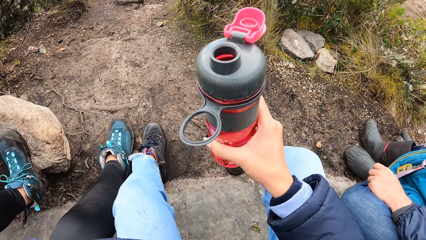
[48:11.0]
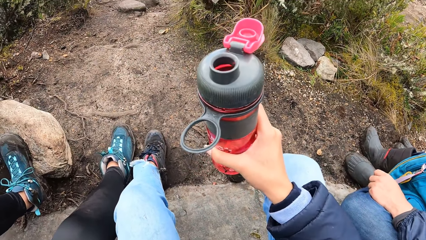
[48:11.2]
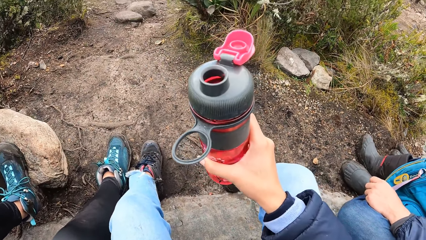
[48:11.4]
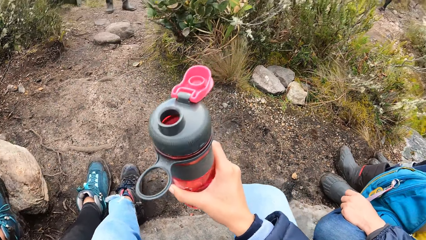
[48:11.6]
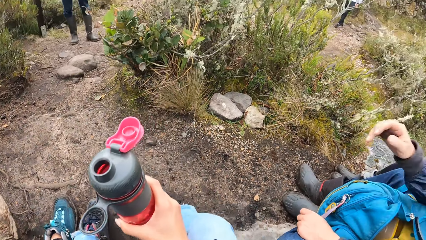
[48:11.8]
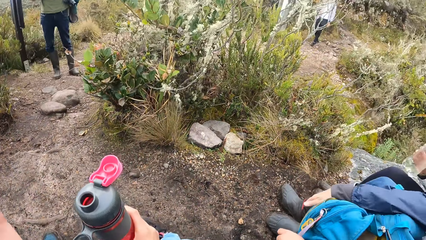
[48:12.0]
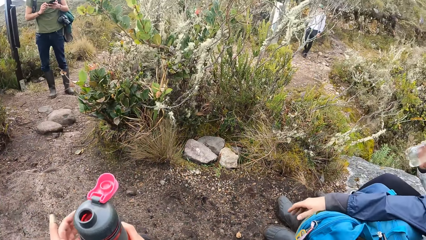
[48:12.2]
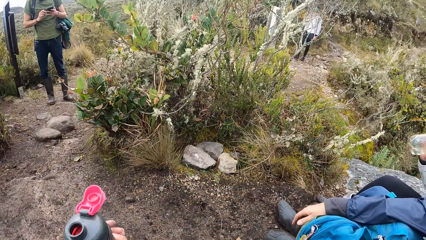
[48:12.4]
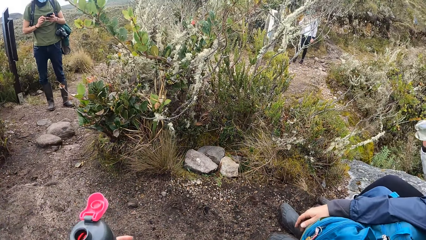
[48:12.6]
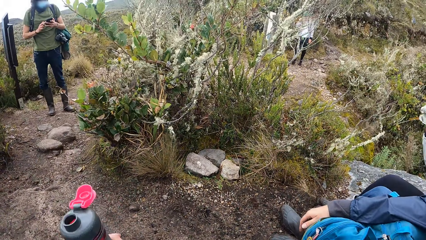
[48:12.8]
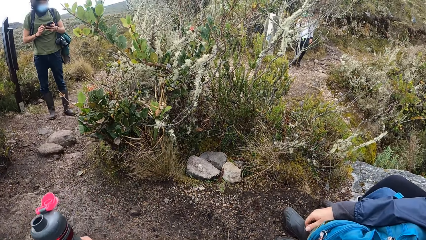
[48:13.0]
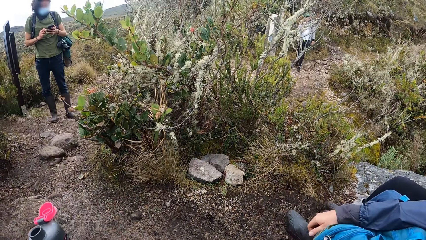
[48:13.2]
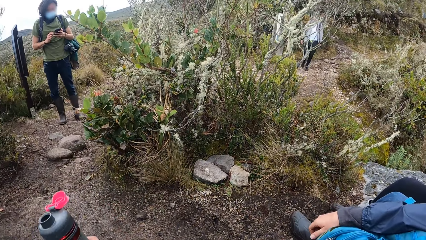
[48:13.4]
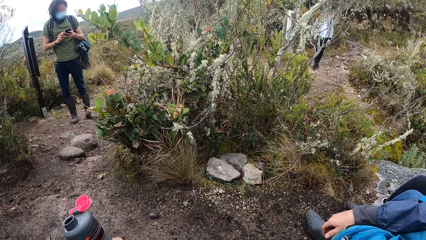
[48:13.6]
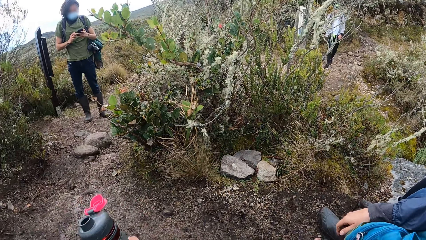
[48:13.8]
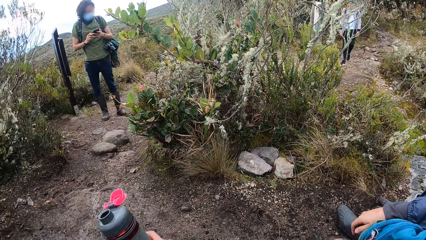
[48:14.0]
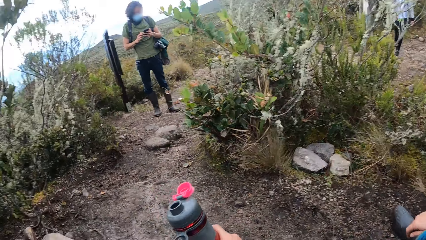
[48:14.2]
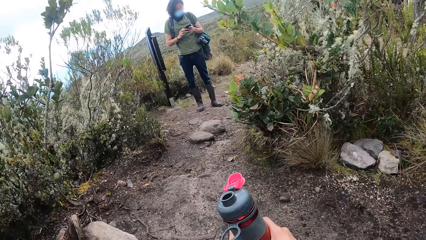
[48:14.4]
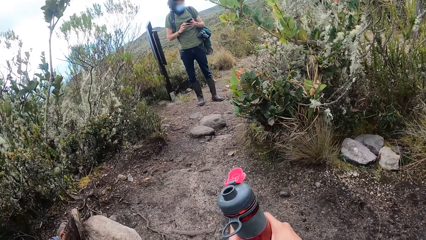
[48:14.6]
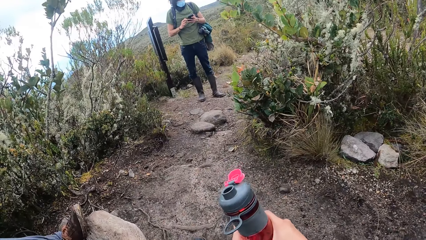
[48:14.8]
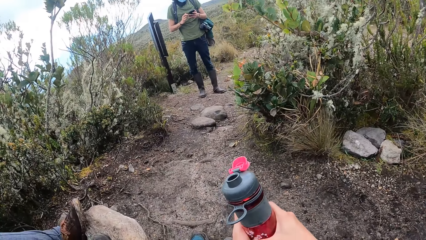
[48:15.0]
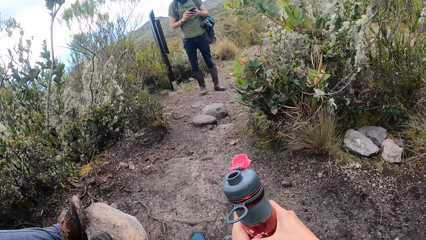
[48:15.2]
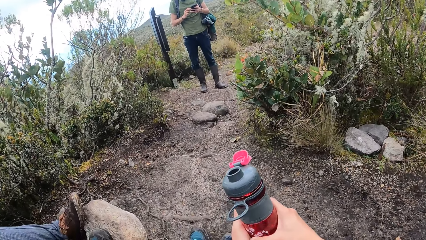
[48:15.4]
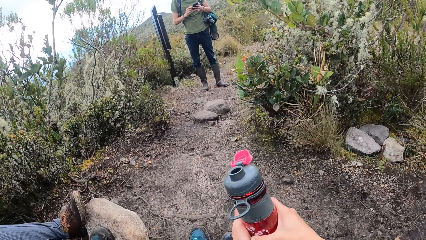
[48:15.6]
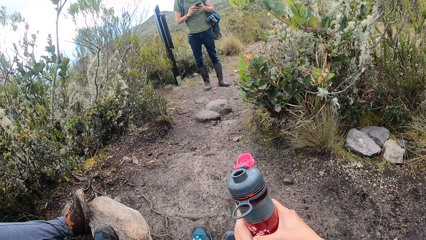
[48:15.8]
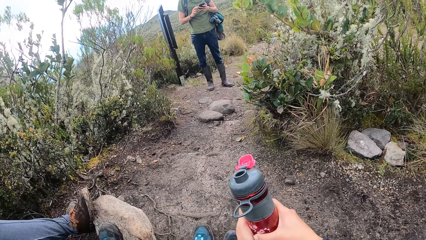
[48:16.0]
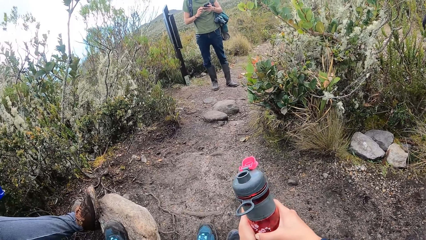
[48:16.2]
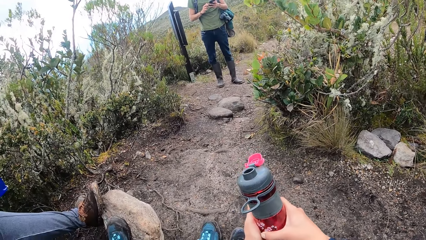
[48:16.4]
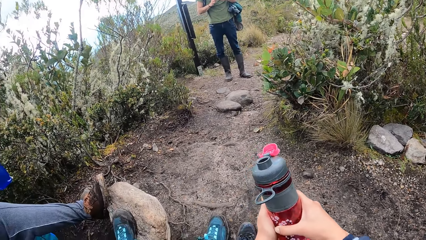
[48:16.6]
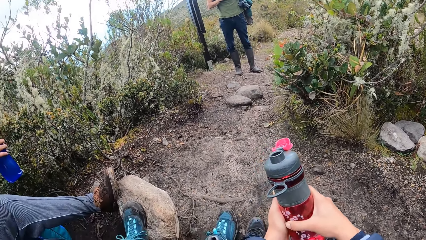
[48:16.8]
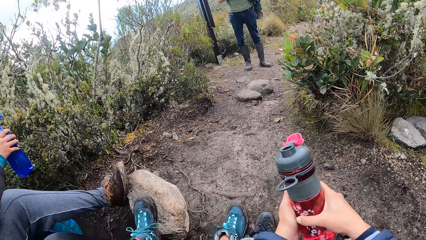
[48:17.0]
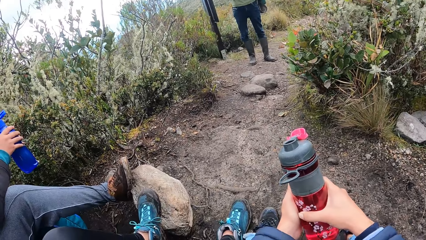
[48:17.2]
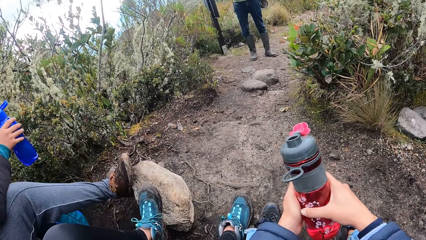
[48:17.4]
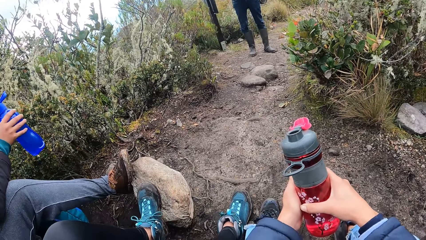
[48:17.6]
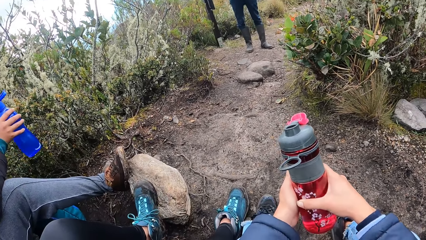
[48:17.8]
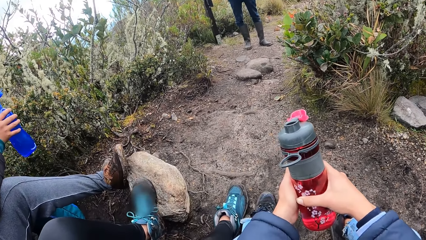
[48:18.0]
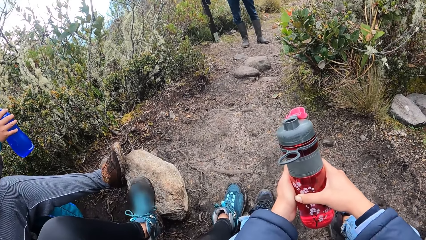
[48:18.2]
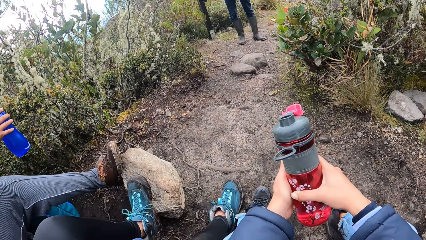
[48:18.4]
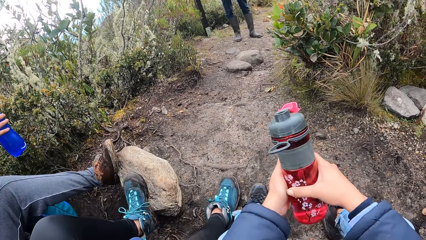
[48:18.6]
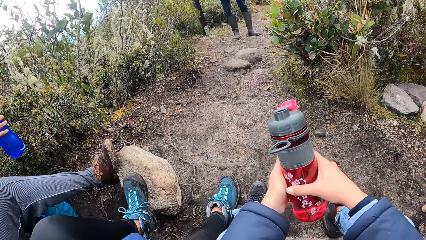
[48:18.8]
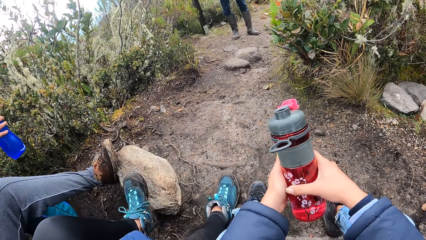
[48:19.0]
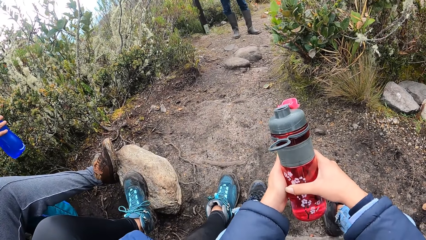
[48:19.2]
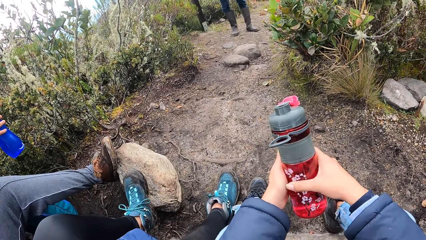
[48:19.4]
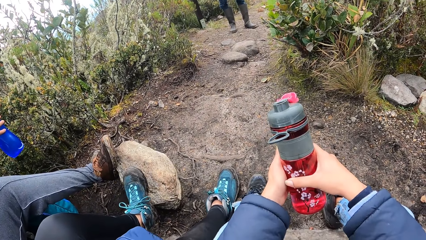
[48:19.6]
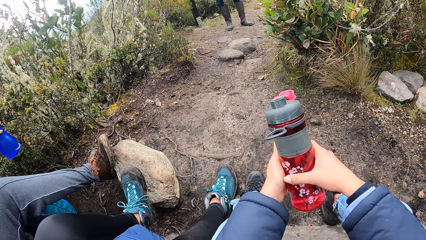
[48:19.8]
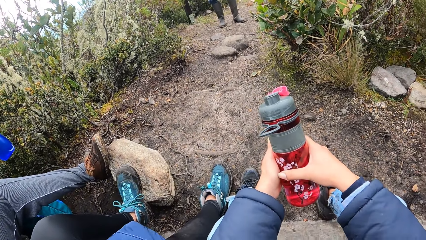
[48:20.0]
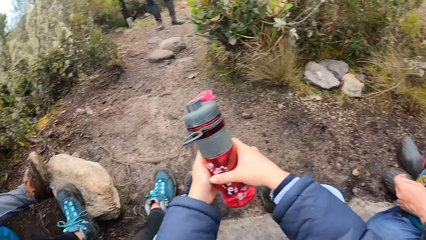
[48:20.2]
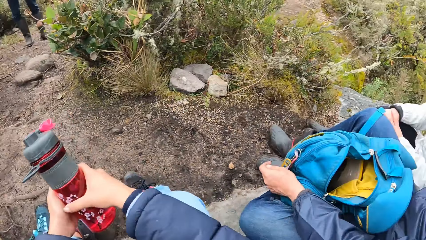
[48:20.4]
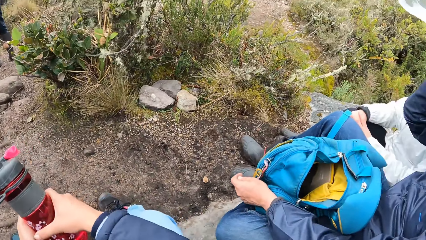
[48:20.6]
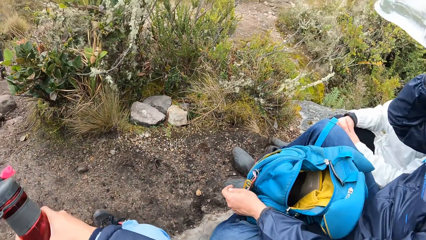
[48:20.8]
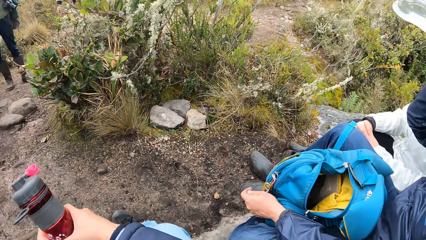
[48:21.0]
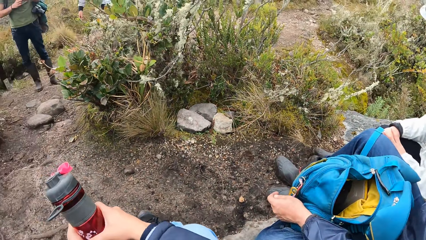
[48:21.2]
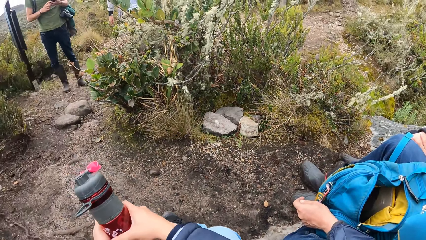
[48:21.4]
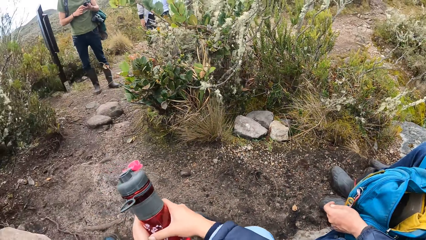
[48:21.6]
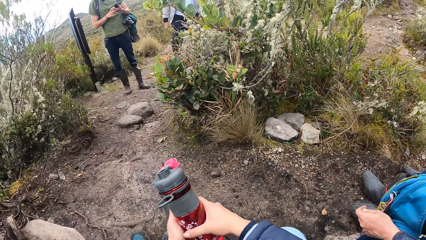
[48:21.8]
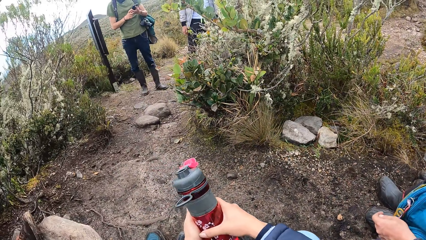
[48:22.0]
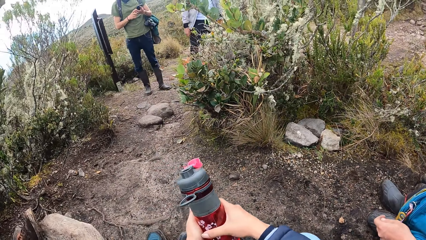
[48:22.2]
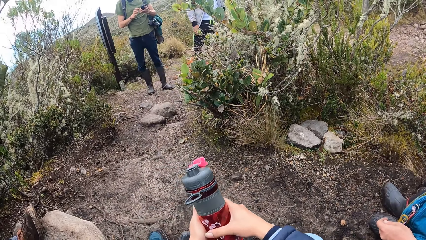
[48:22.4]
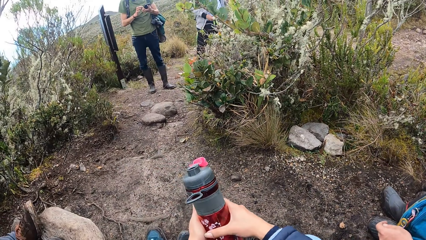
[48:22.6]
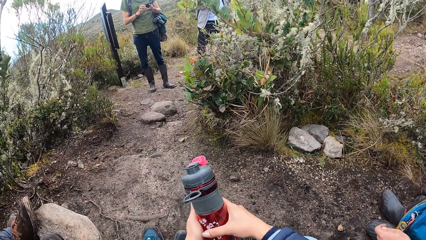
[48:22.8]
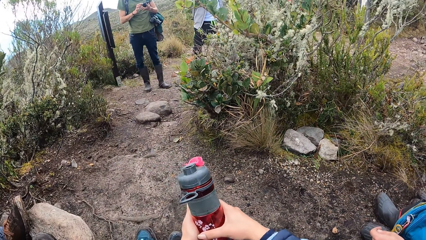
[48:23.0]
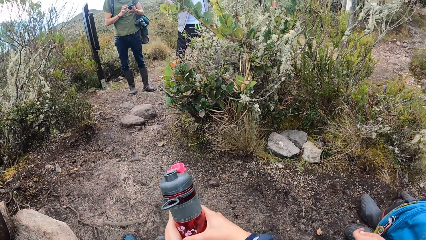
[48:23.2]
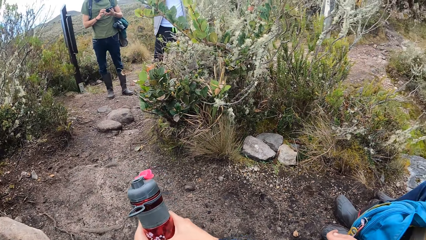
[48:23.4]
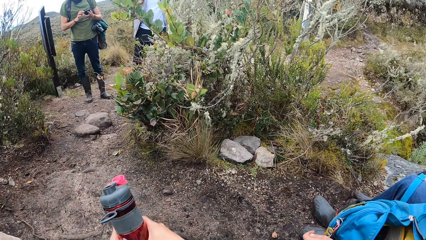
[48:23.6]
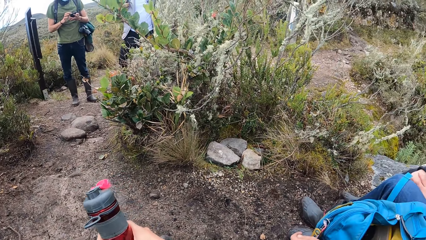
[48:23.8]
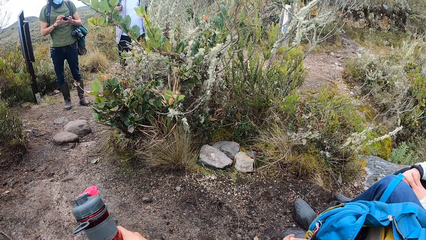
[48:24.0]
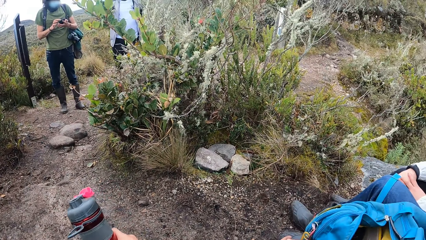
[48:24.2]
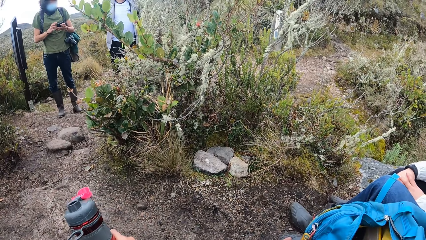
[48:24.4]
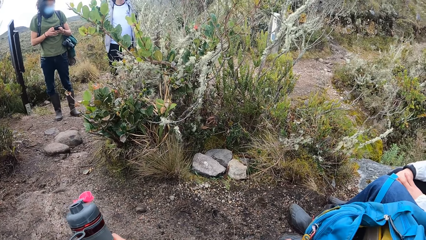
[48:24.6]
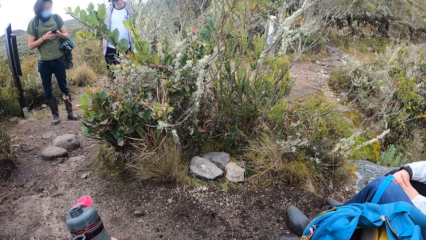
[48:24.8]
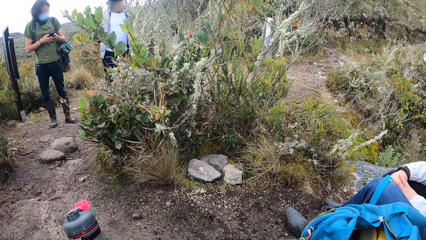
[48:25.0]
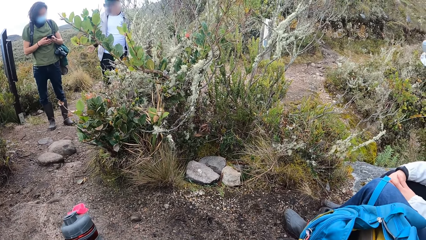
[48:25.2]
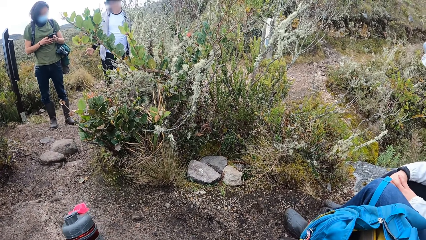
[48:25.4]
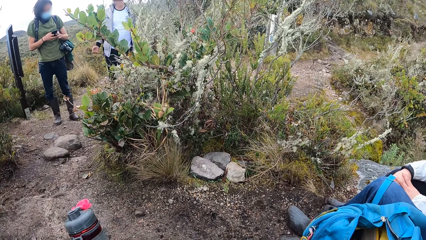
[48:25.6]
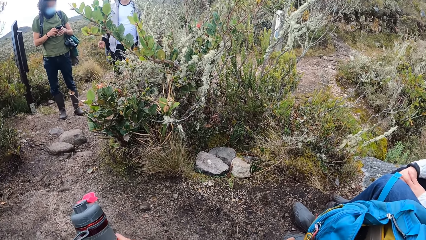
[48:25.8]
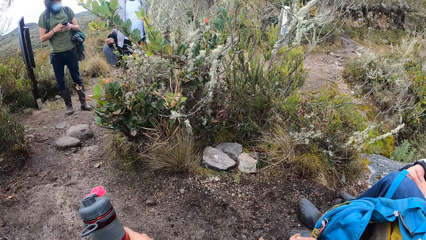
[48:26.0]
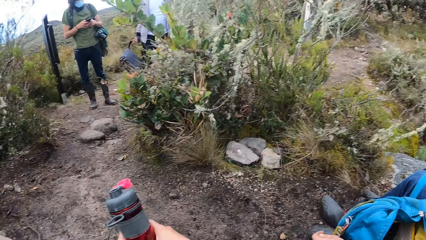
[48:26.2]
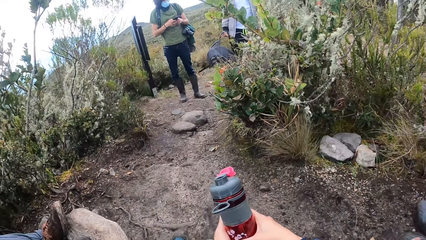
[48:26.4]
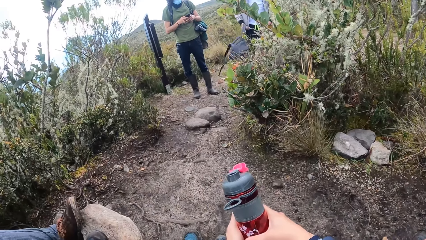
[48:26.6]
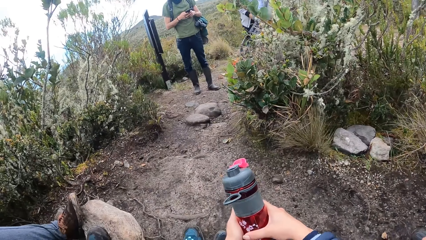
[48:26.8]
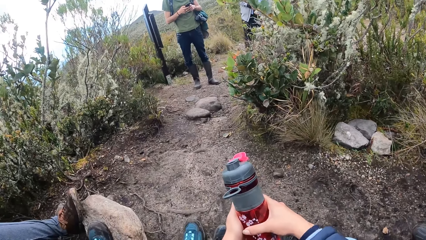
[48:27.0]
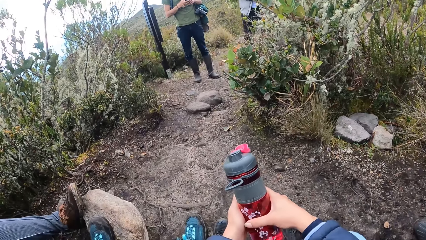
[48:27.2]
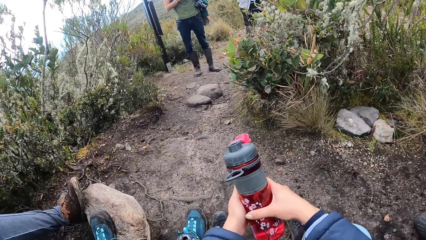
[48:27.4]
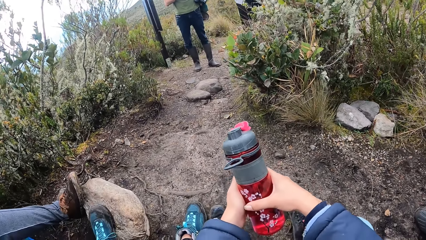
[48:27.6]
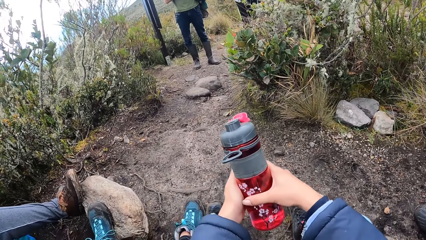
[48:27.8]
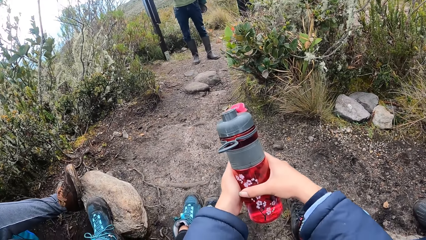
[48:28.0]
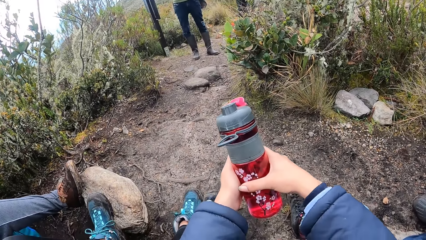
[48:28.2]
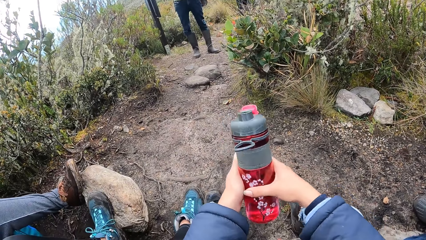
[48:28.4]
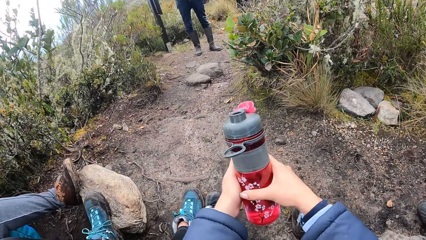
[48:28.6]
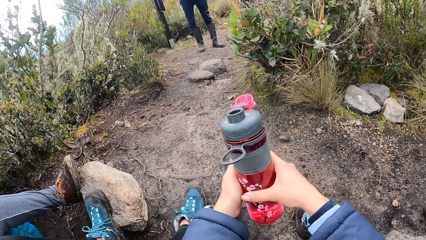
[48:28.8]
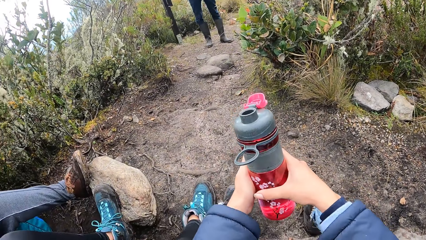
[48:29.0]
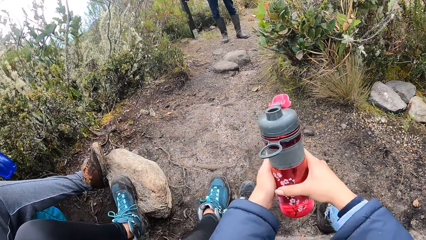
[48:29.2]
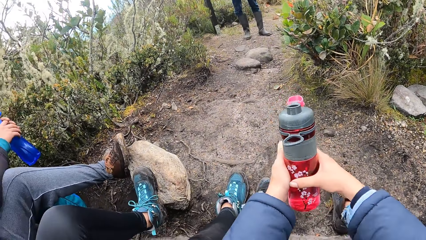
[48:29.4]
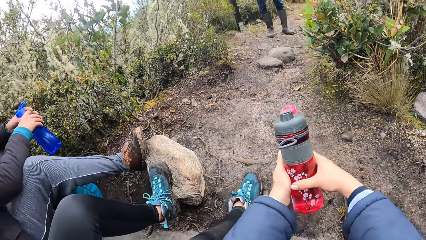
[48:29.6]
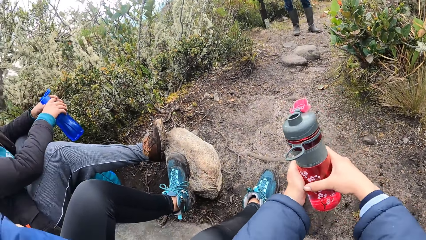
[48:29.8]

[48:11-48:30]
A lady drinks water. The camera wearer looks around. A person operates a phone. The camera wearer looks around. A man drinks water. The camera wearer looks around. Another person removes a backpack. The camera wearer looks around.
